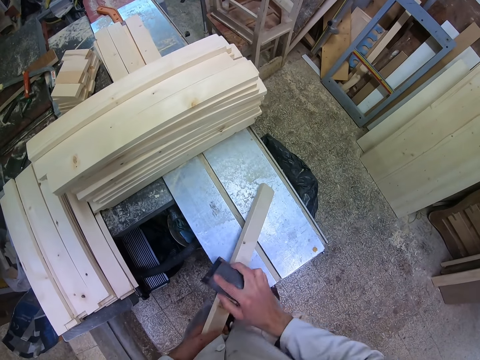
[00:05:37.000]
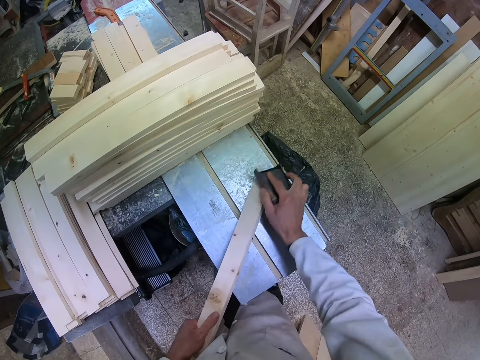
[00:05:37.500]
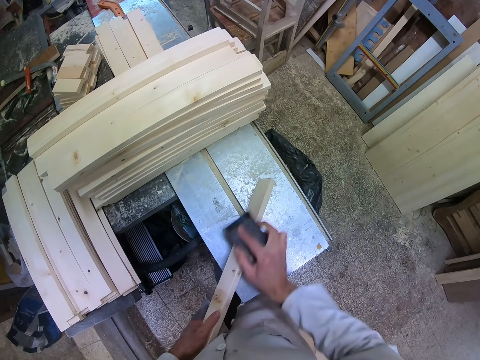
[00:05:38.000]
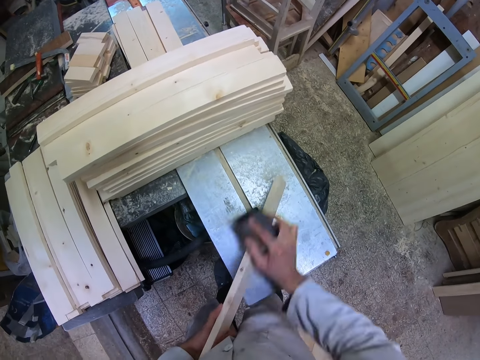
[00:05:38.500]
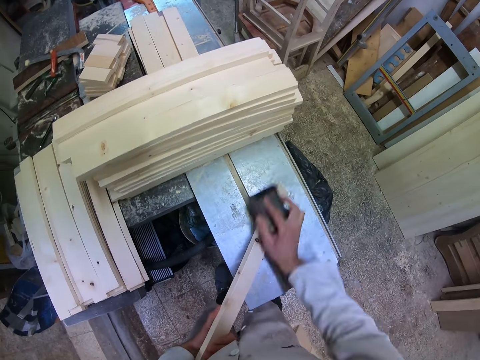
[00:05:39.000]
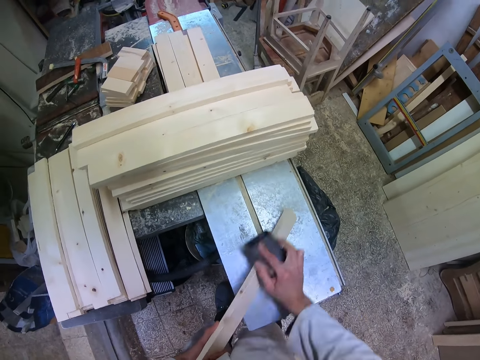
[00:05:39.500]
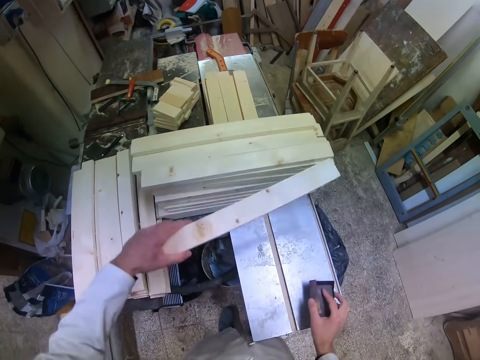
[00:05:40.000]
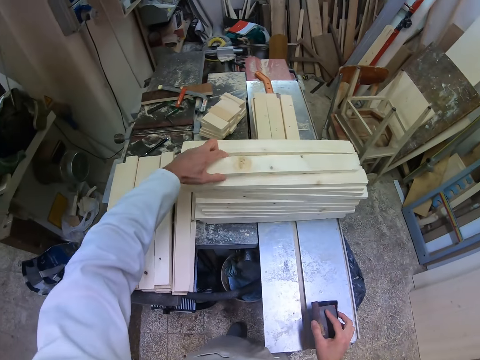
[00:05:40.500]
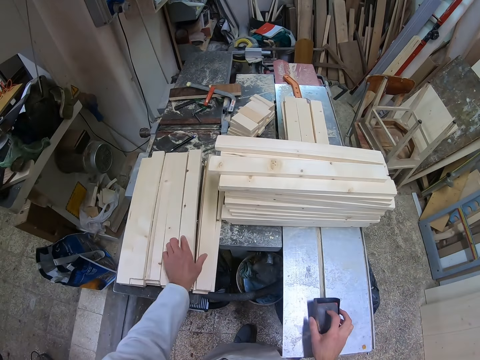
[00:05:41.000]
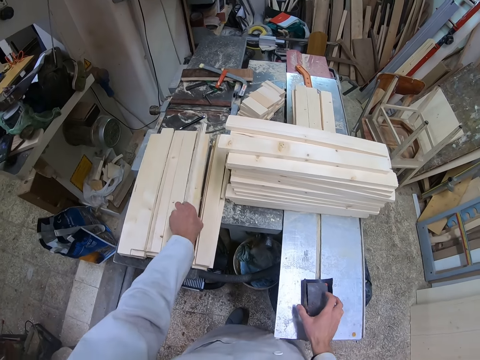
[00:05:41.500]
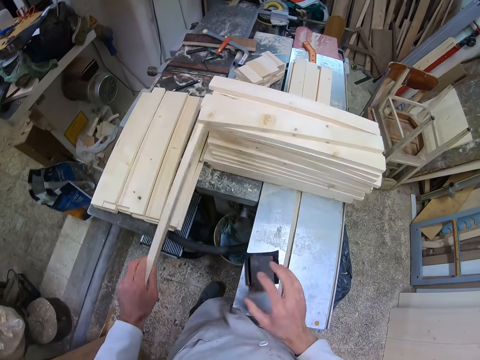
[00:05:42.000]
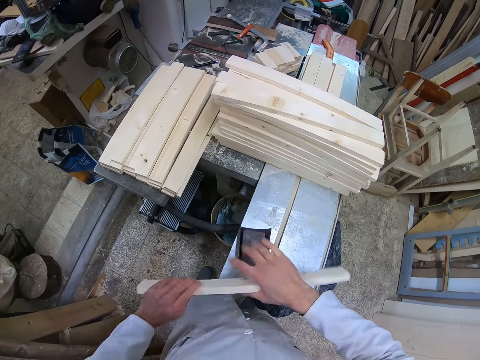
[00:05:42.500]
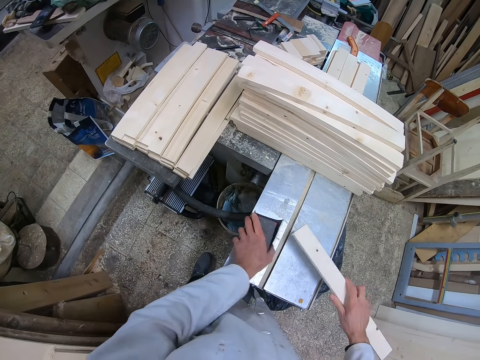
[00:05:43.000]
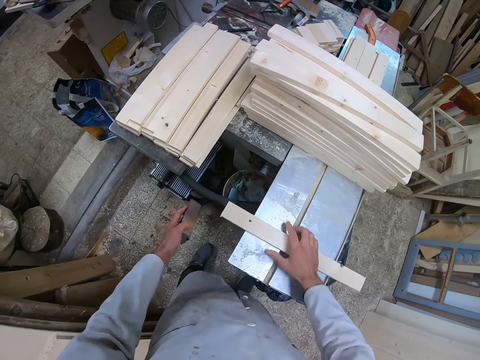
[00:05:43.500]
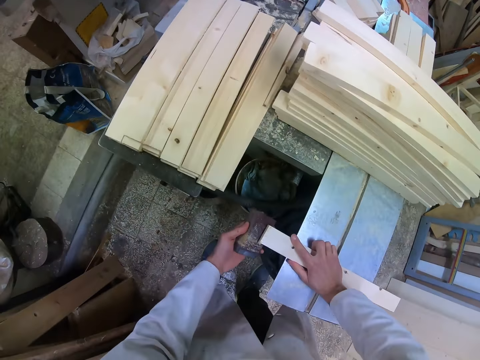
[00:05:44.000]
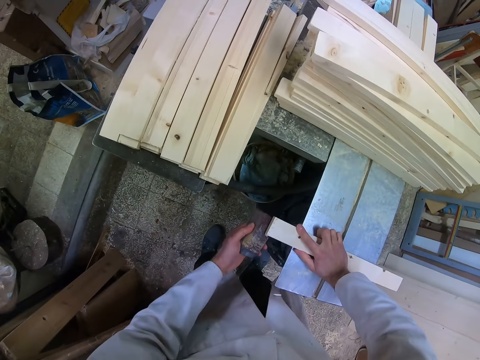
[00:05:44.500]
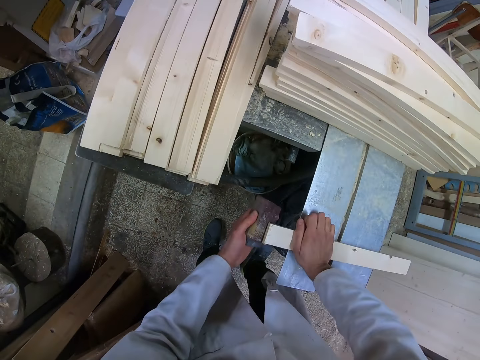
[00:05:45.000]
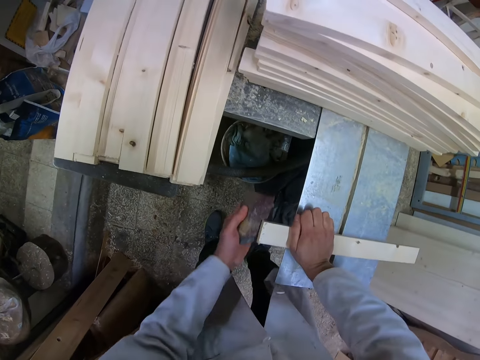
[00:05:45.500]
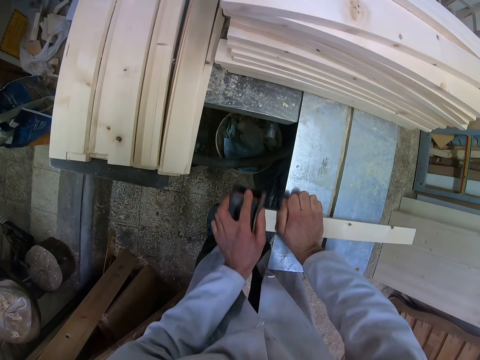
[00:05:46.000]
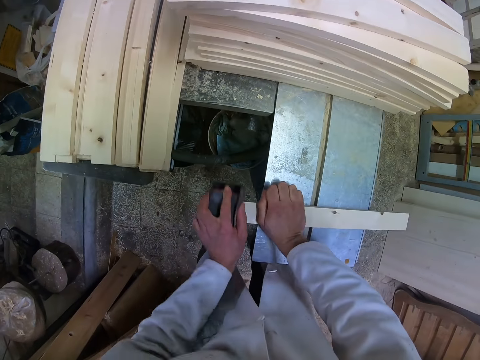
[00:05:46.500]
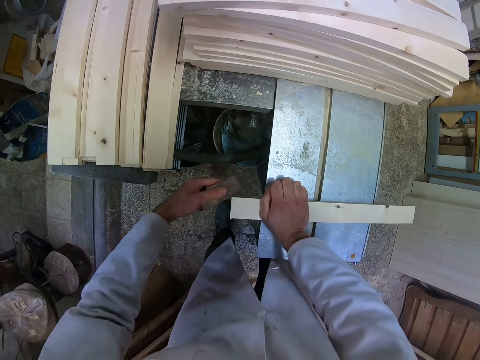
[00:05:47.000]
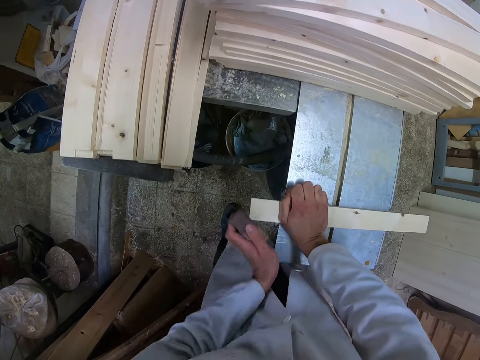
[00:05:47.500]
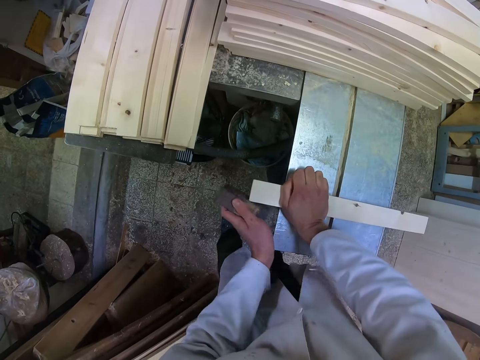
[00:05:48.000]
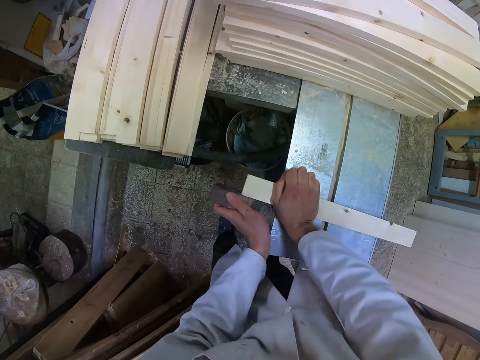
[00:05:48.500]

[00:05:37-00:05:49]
The camera wearer drops the piece of wood or timber on the other pieces of wood on the cutting machine. He picks up another piece of wood from the others with his left hand. He places the piece of wood on the cutting machine. He holds the piece of wood with his right hand. He picks up the sandpaper from a surface with his left hand. He smoothens the edge of the piece of wood with the sandpaper. He presses the timber on the surface.

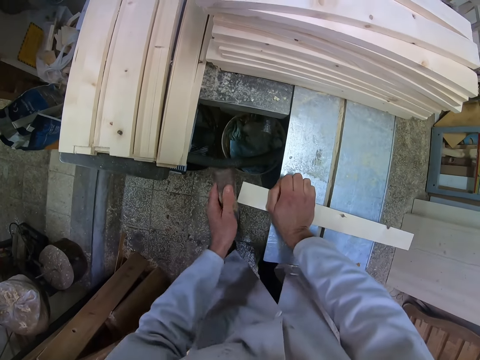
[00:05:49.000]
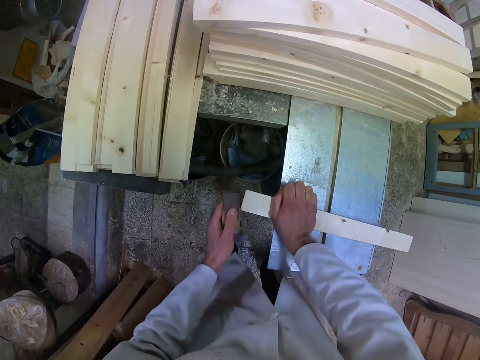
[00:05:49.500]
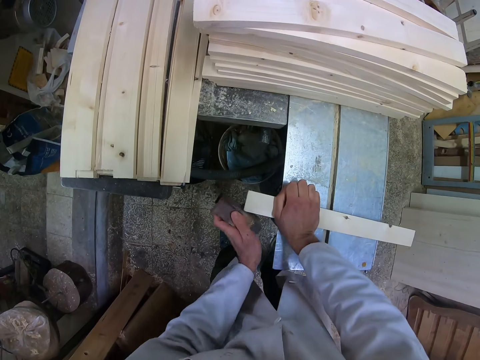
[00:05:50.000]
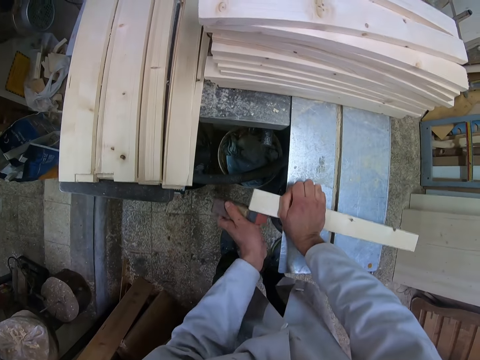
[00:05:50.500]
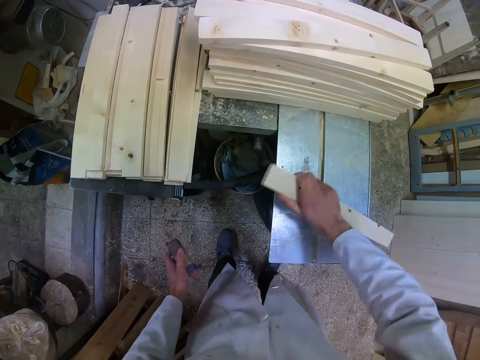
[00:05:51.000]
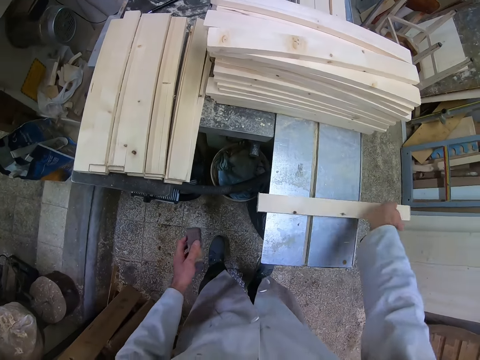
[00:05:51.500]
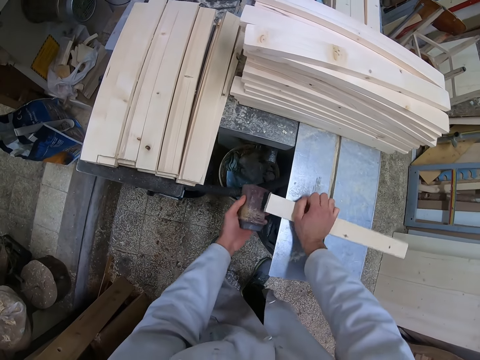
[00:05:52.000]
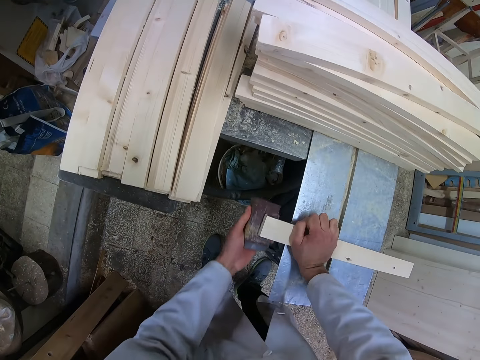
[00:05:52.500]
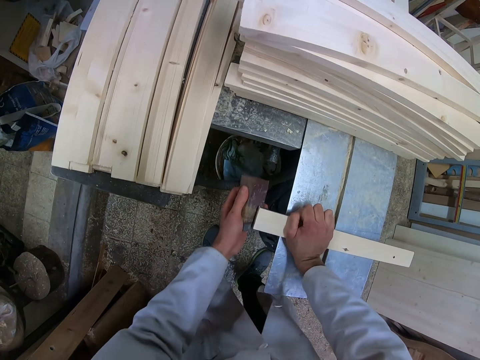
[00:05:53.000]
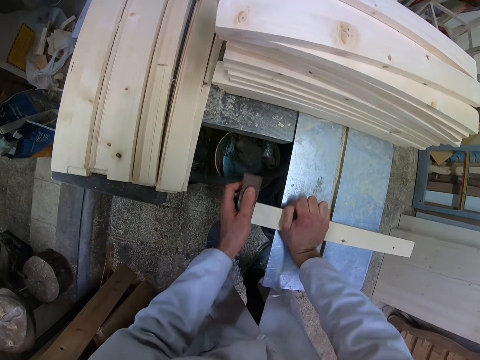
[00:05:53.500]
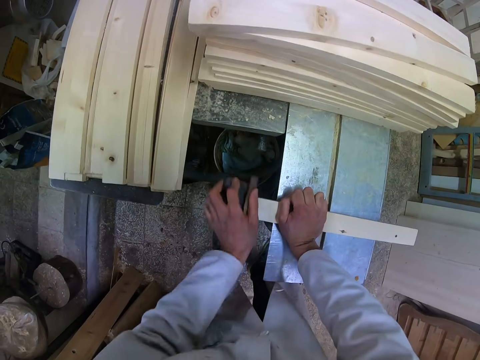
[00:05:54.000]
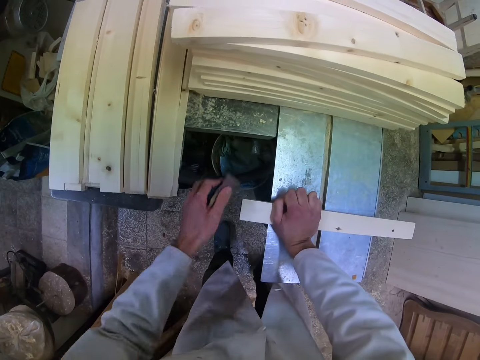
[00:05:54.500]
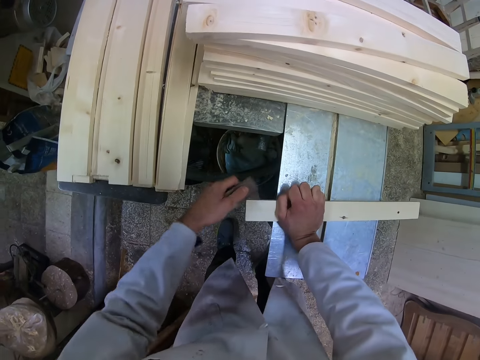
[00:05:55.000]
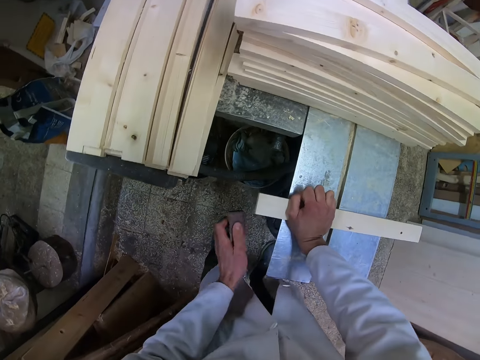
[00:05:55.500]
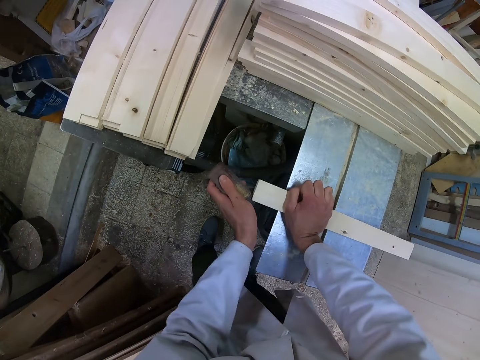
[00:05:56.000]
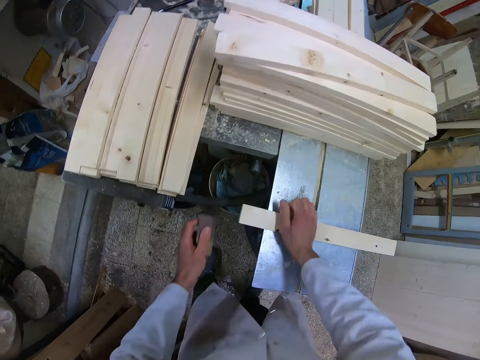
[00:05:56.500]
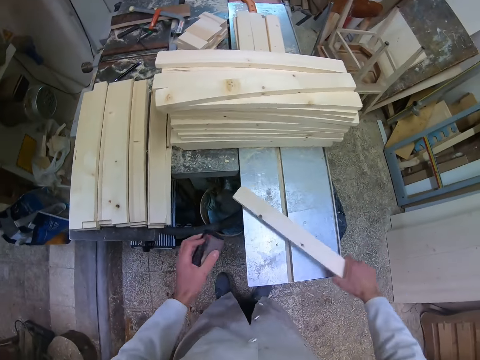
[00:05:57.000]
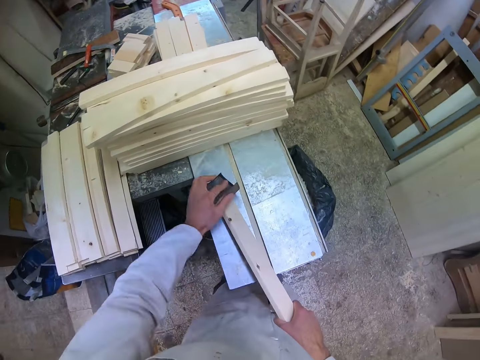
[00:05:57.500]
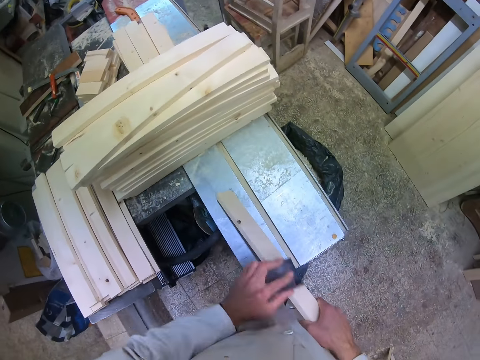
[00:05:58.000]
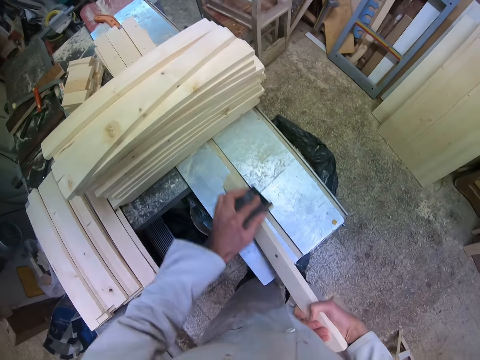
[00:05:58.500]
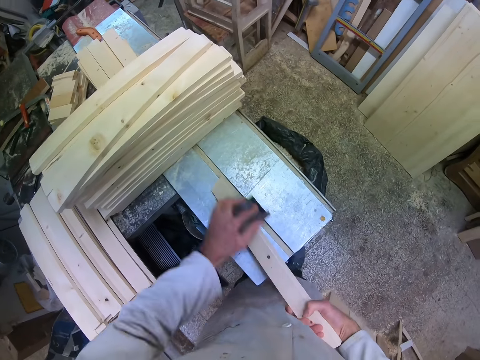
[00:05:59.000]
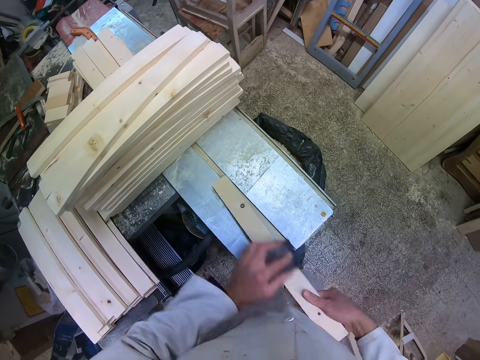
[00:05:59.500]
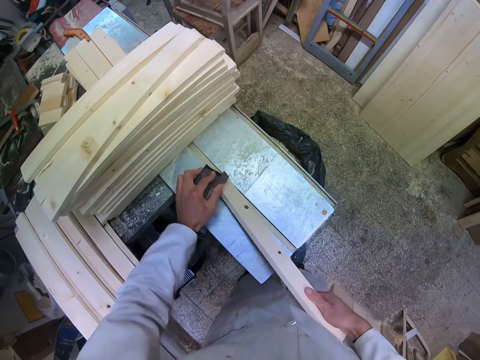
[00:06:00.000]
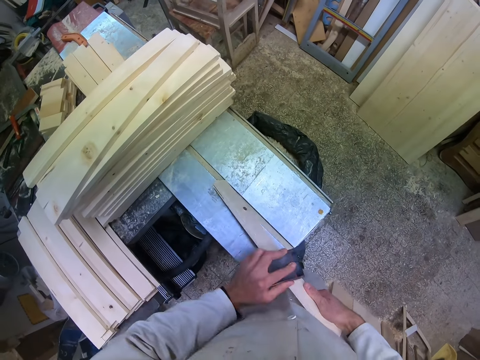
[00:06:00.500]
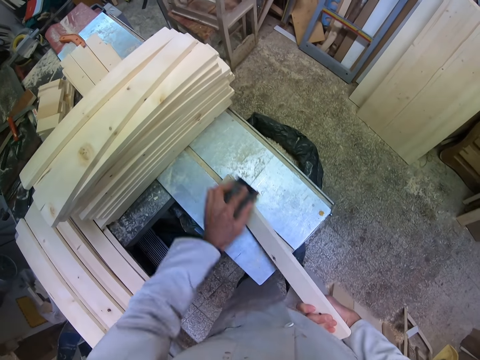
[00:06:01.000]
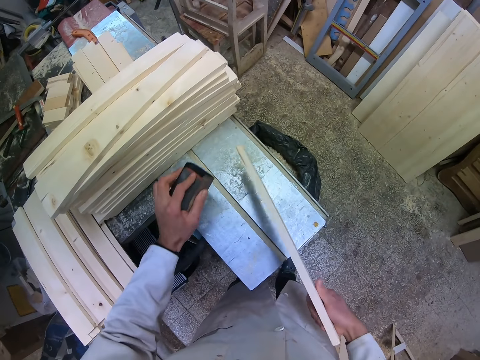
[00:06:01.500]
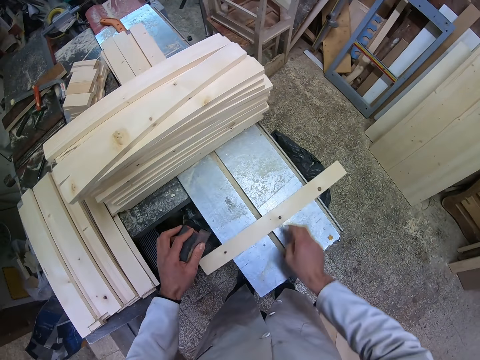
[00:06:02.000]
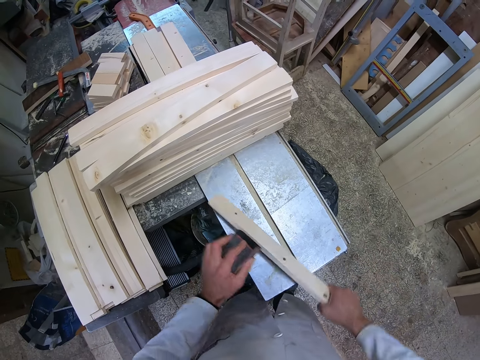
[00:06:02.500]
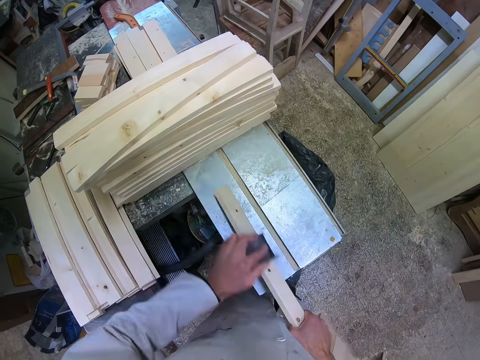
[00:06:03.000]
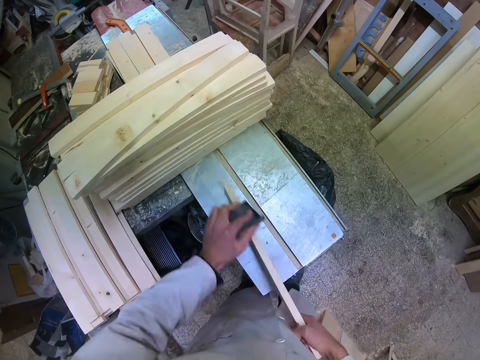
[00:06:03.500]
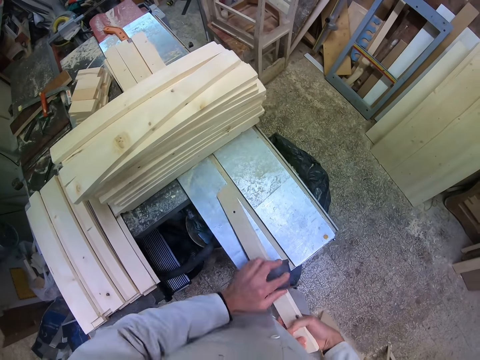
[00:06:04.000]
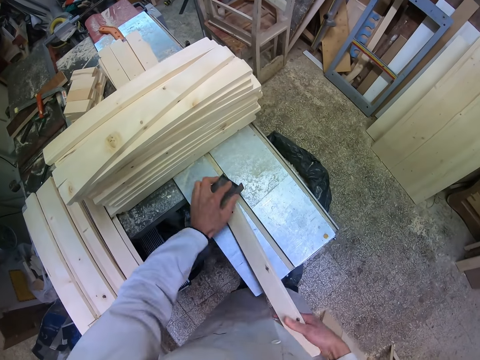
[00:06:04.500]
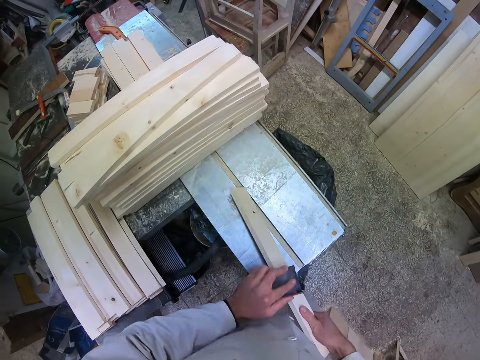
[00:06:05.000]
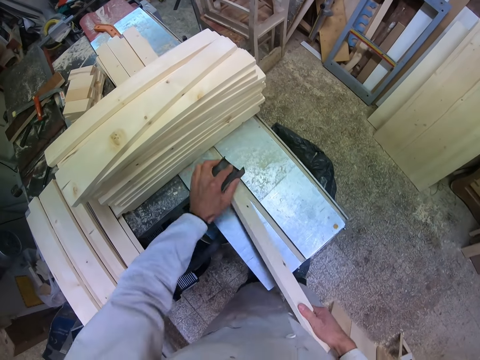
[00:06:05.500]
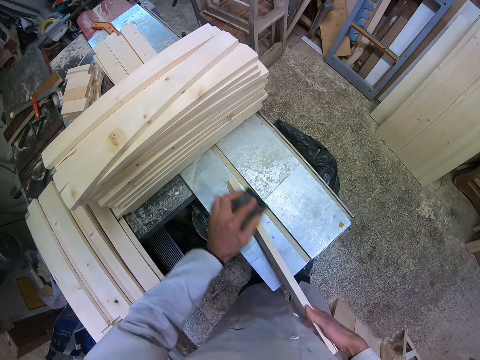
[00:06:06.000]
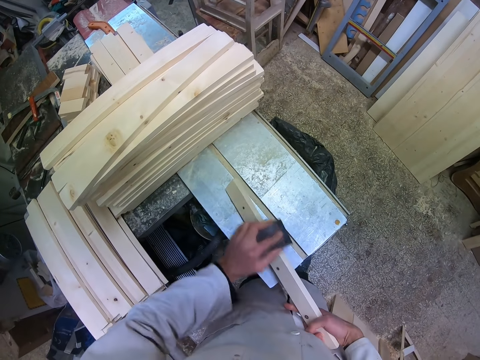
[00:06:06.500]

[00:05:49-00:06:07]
The camera wearer flips the piece of wood or timber. They smoothen the other edge of the piece of wood with the sandpaper. They turn the timber. They wipe the height of the timber. They place the timber on a flat surface. They scrub the height of the timber.
